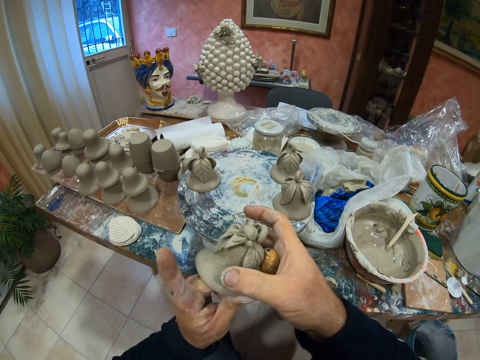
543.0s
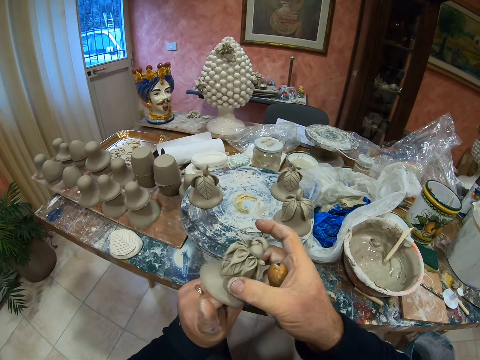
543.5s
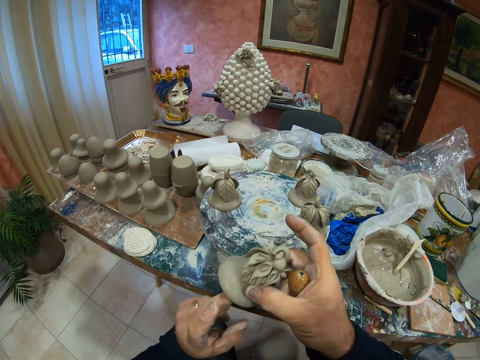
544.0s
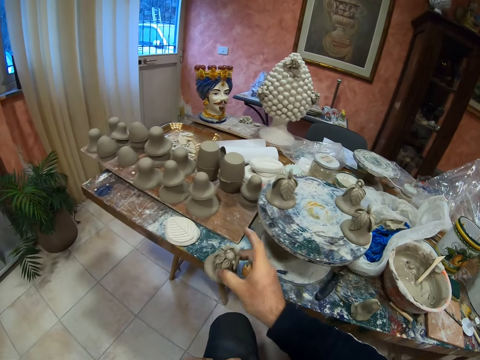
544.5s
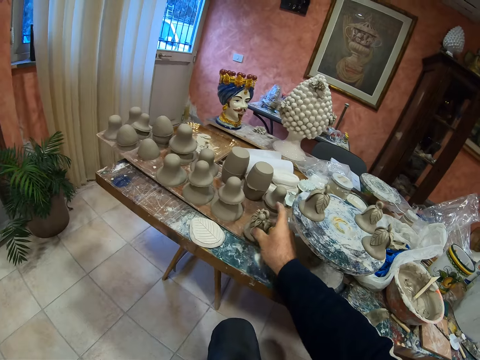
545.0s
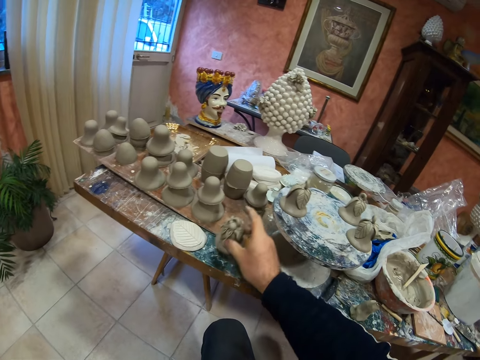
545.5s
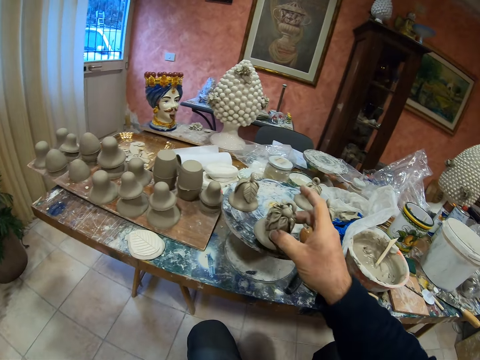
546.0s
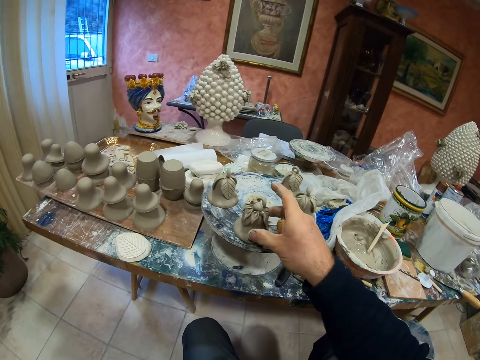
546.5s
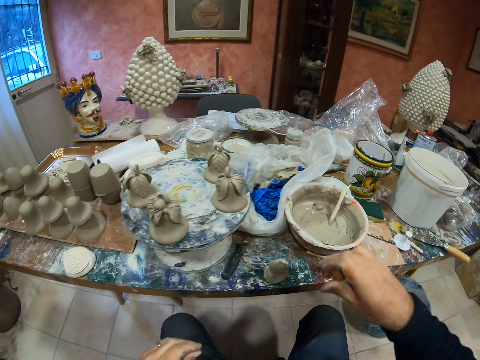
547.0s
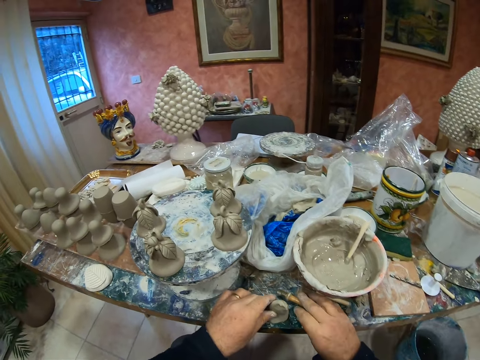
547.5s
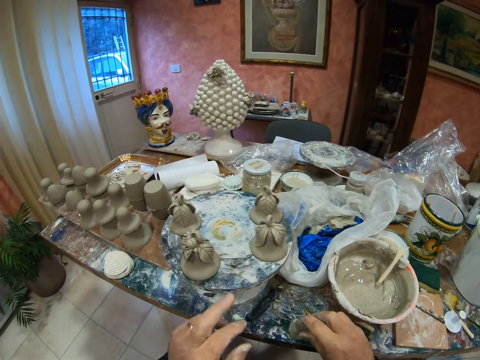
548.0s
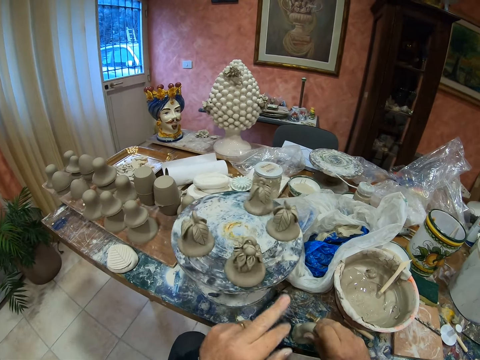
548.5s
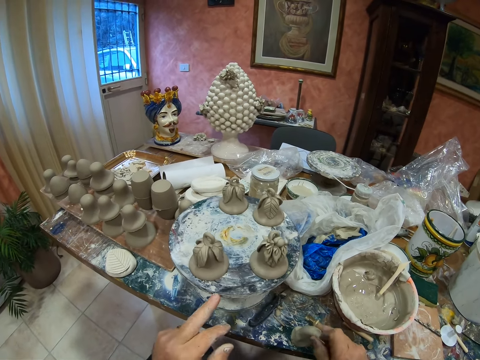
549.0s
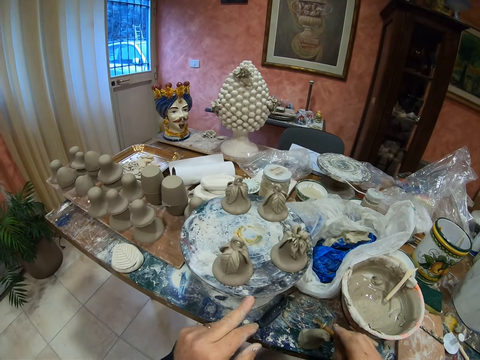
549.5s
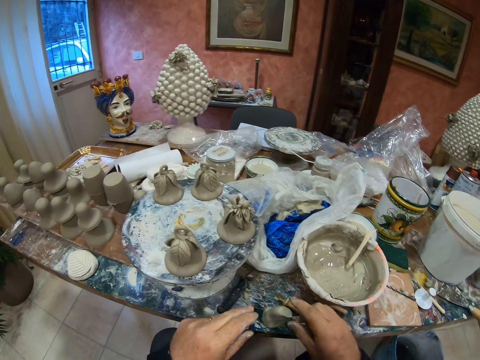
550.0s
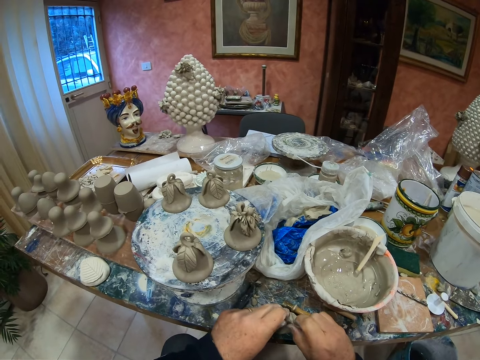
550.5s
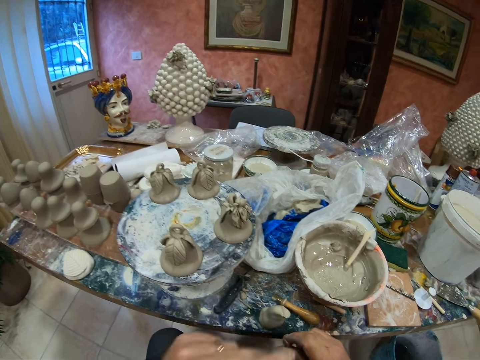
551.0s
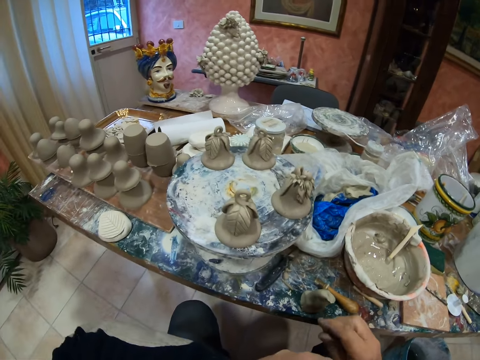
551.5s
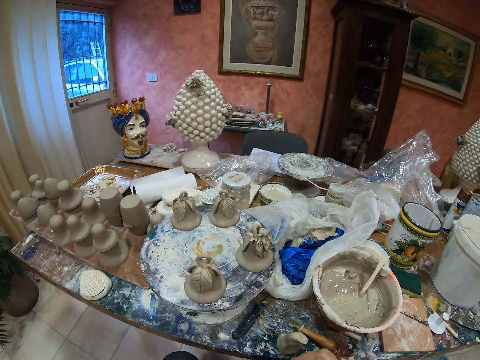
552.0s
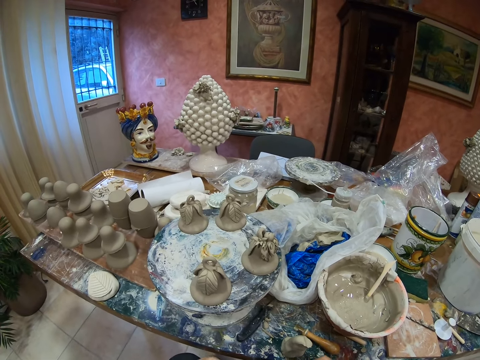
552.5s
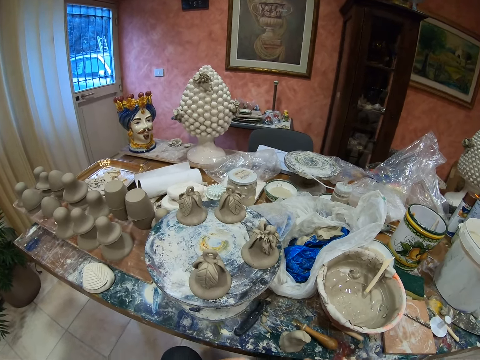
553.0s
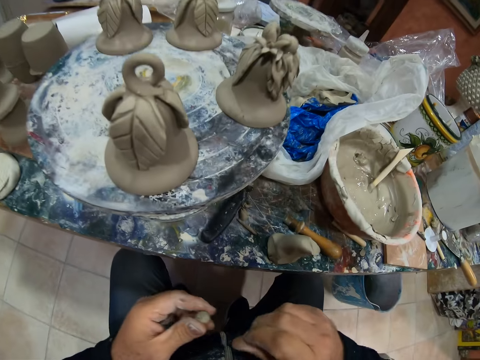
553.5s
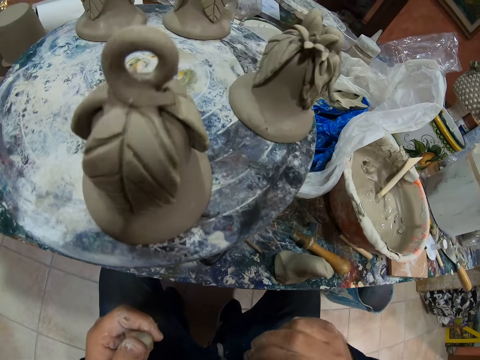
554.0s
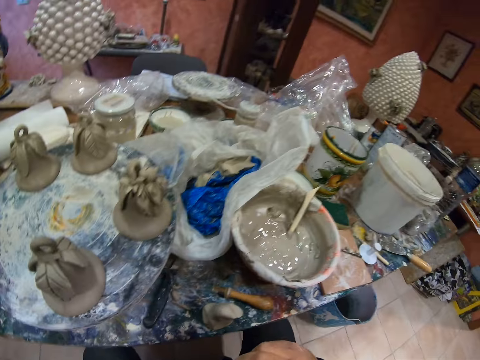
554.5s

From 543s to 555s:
The camera wearer drops a pottery.

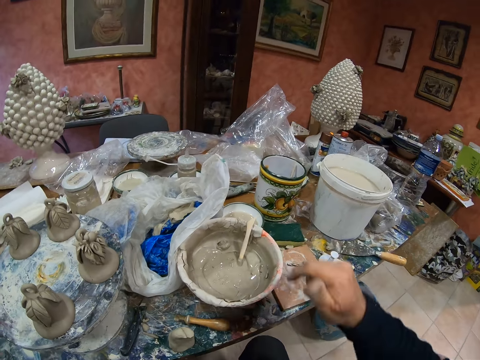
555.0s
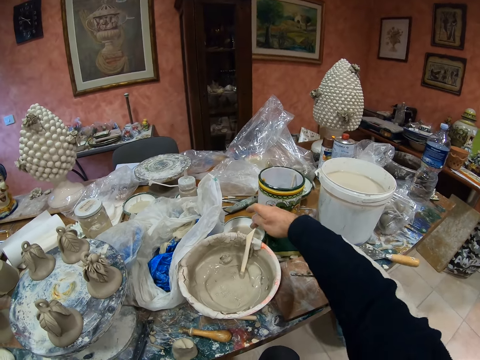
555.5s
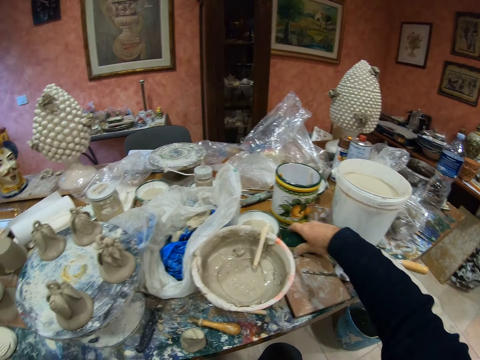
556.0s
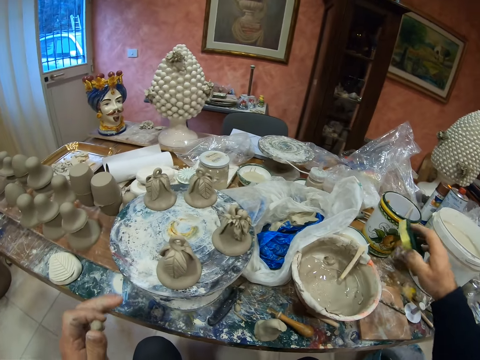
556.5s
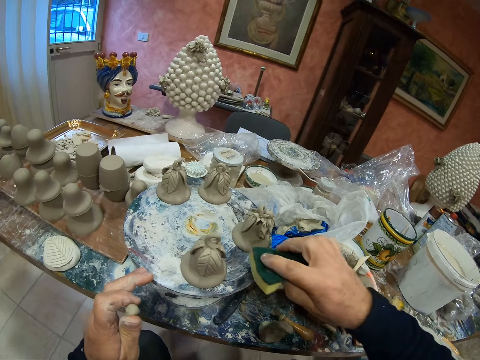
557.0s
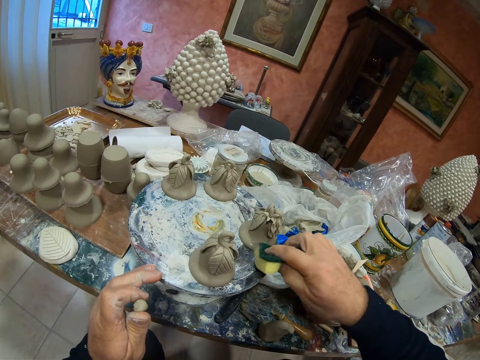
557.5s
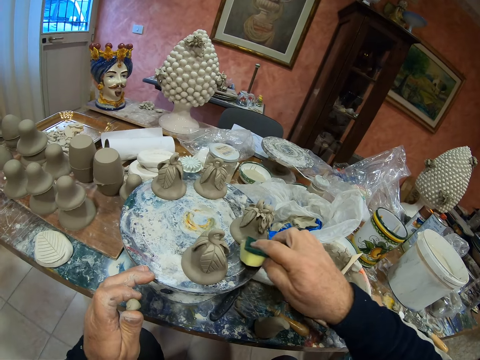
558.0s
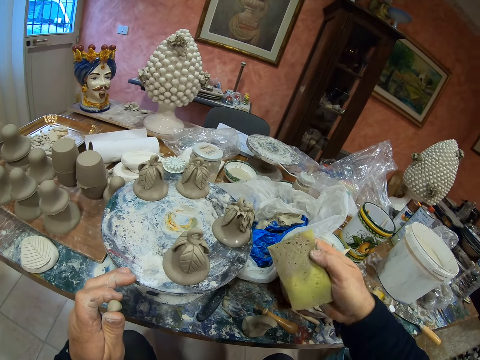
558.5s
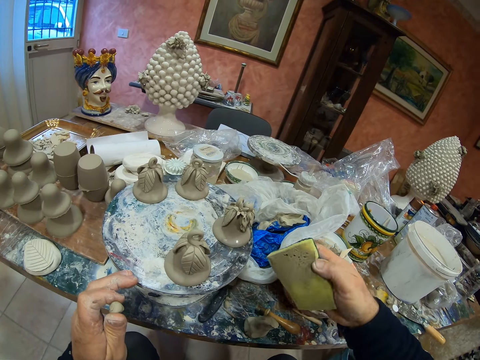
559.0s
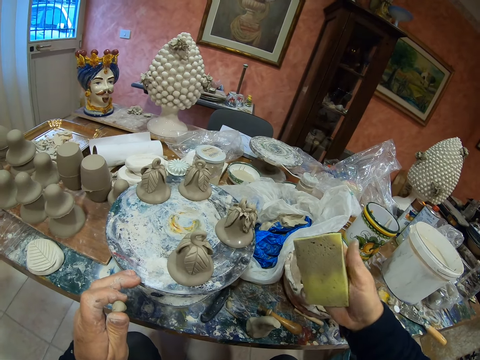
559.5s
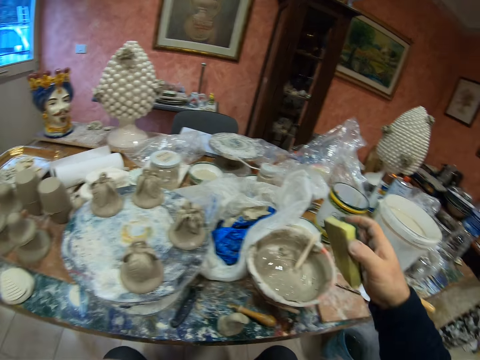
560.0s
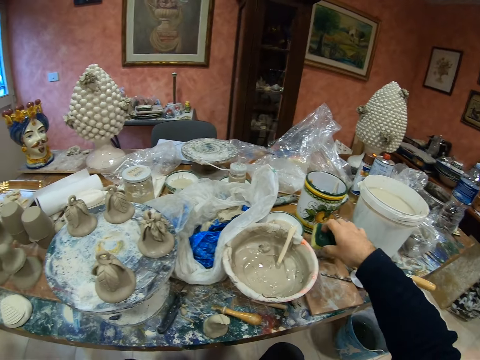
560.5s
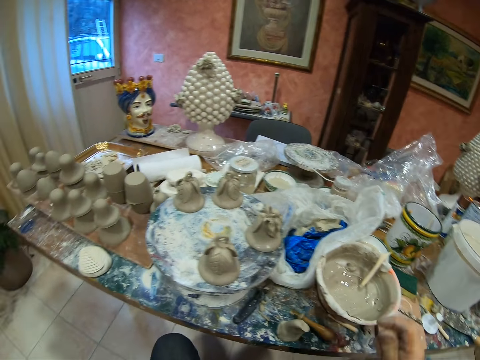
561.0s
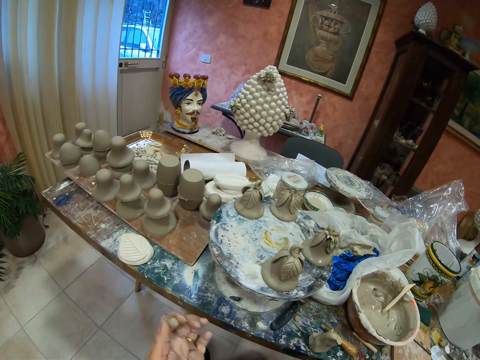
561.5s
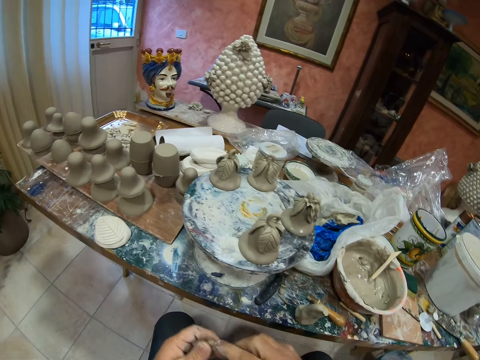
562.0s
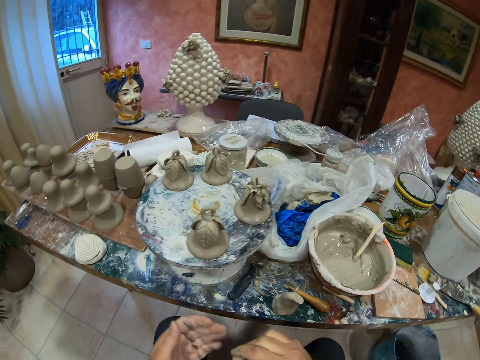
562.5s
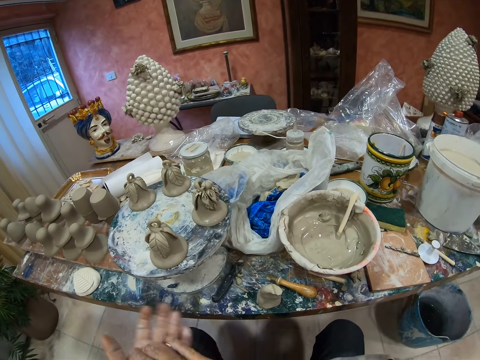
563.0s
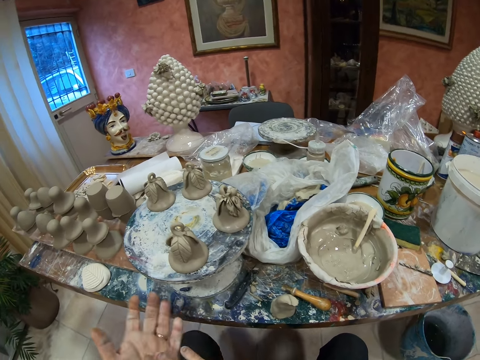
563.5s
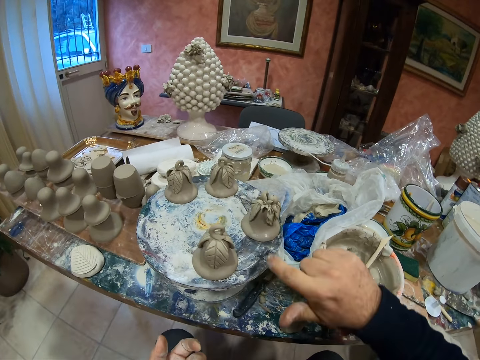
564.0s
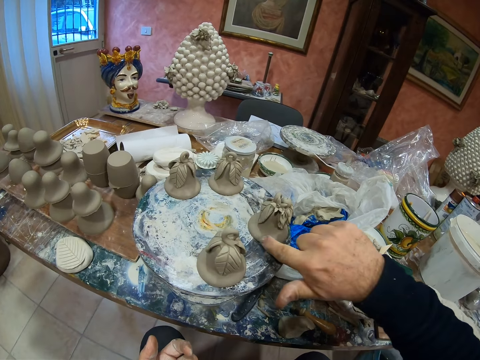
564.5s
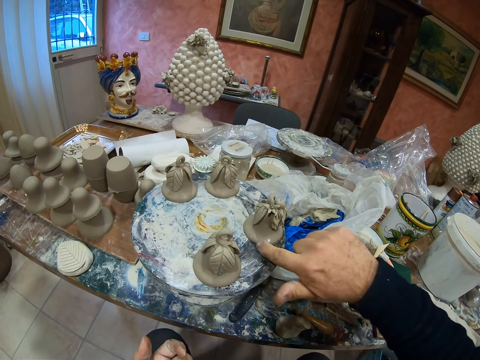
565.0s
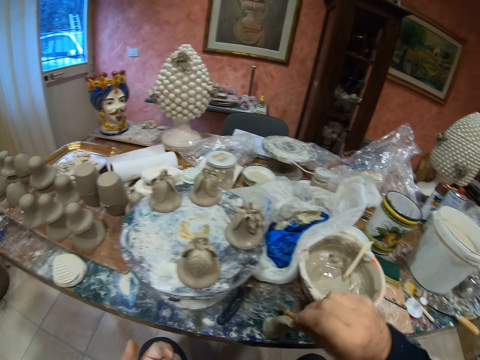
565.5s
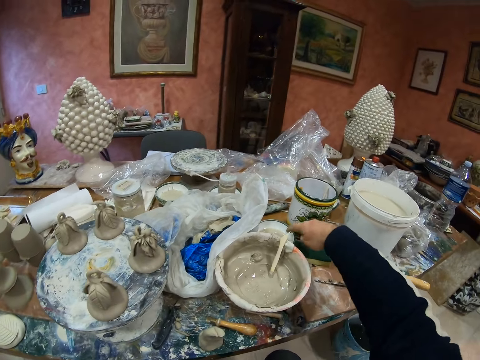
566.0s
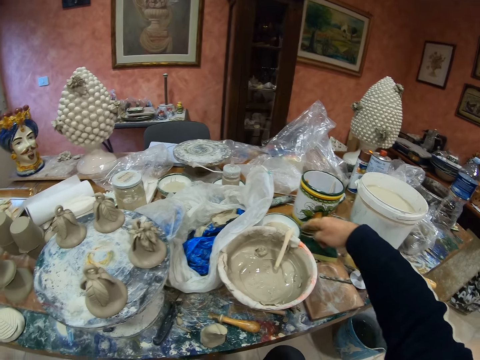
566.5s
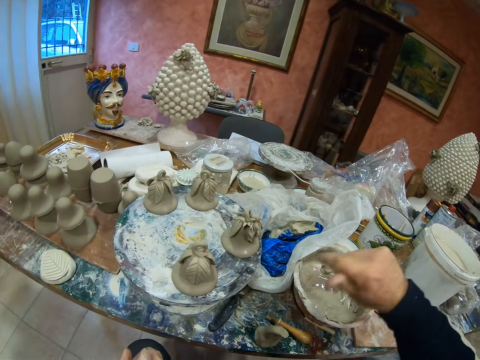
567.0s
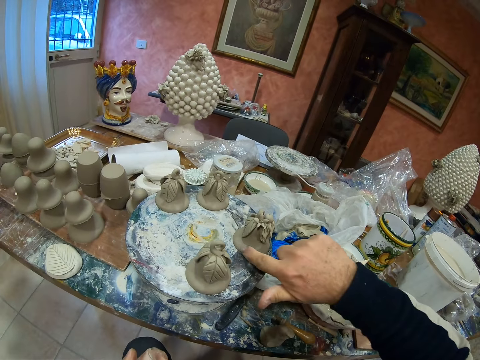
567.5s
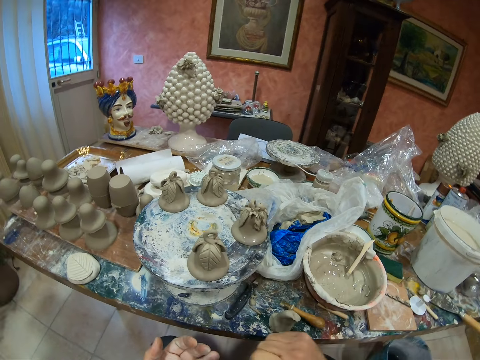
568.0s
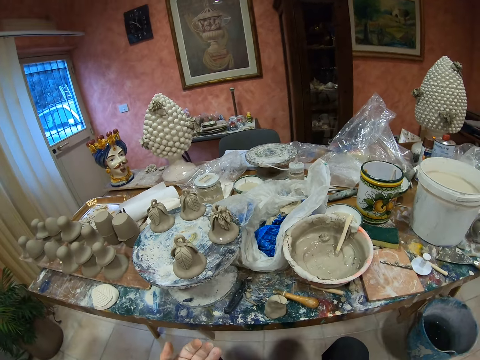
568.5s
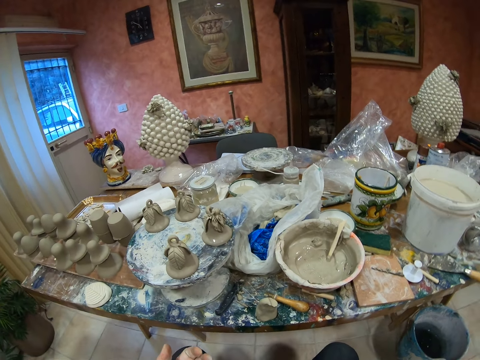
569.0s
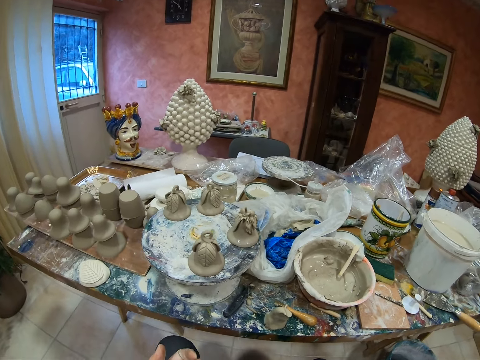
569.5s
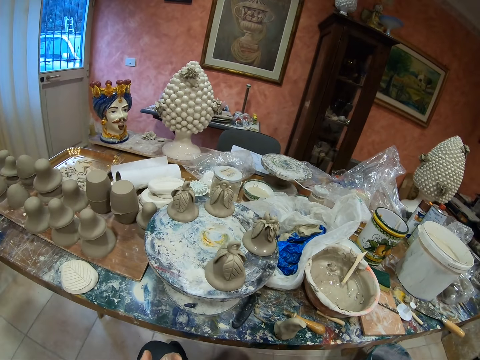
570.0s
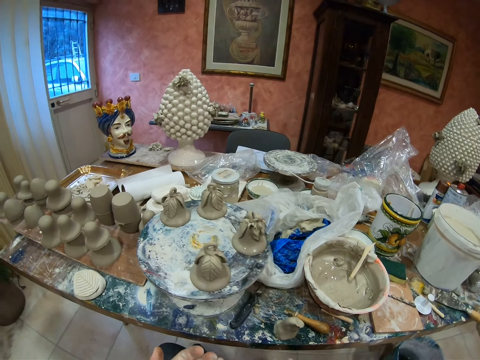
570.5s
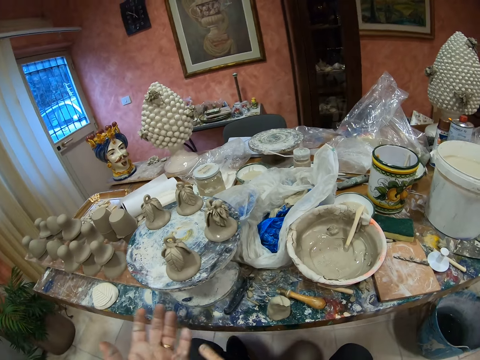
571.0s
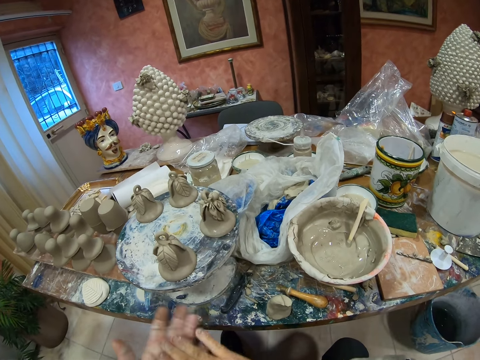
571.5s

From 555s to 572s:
The camera wearer picks up a cleaning sponge. They clean the clay portrait table. They wipe the statue with the sponge. They put down the cleaning sponge. They roll clay on hand. They touch the clay portrait. They dip a figure in water. They touch the clay portrait. They roll clay on hand.
